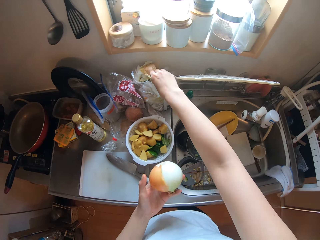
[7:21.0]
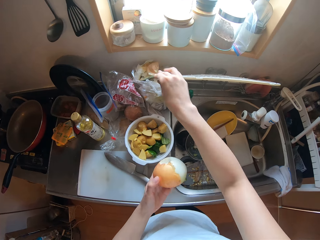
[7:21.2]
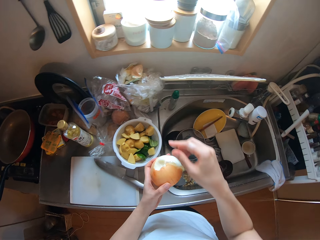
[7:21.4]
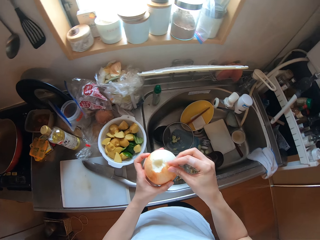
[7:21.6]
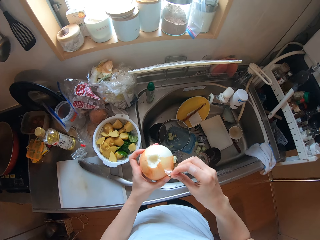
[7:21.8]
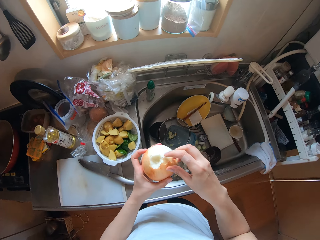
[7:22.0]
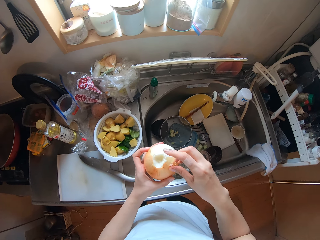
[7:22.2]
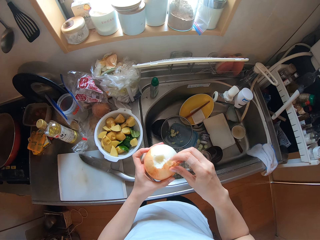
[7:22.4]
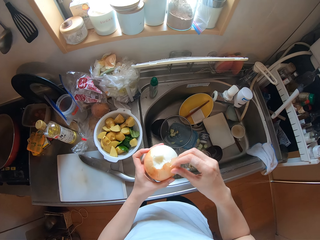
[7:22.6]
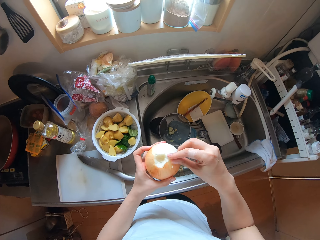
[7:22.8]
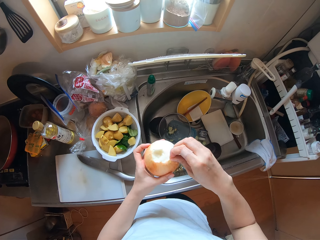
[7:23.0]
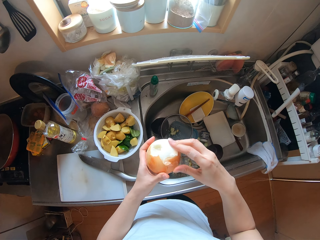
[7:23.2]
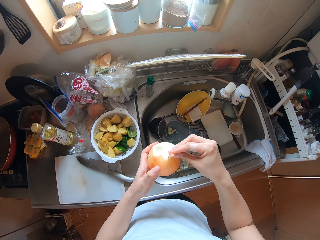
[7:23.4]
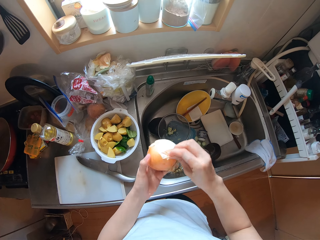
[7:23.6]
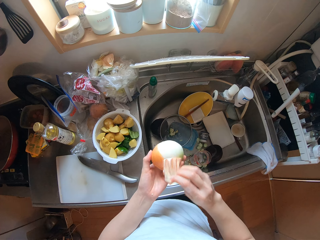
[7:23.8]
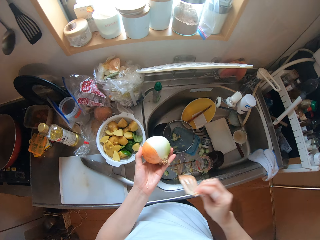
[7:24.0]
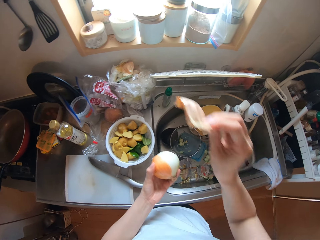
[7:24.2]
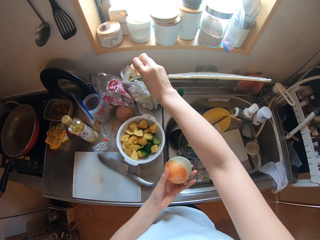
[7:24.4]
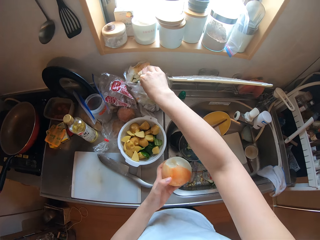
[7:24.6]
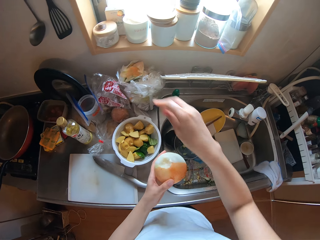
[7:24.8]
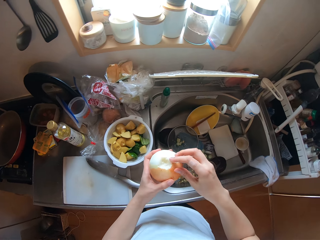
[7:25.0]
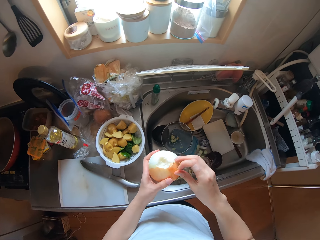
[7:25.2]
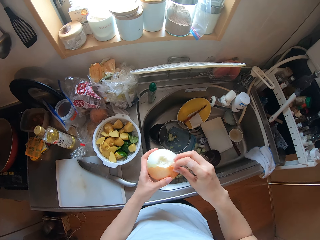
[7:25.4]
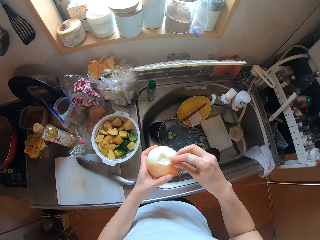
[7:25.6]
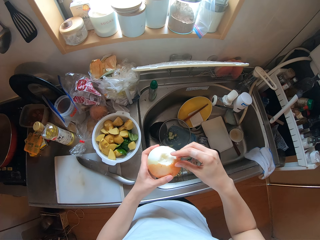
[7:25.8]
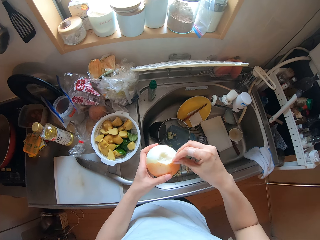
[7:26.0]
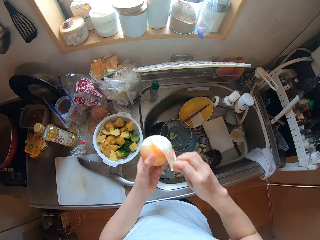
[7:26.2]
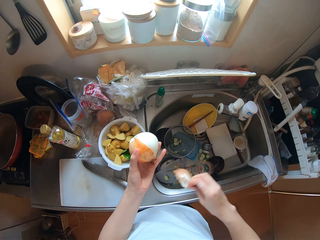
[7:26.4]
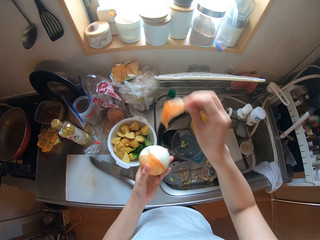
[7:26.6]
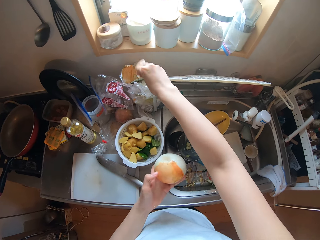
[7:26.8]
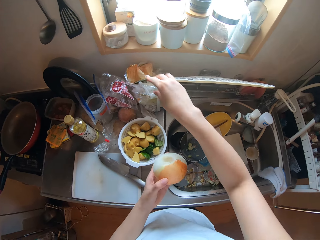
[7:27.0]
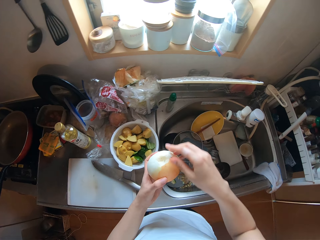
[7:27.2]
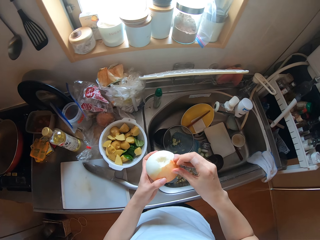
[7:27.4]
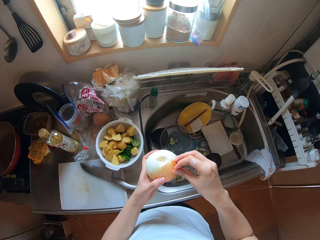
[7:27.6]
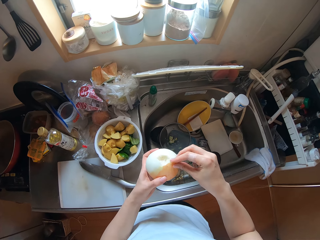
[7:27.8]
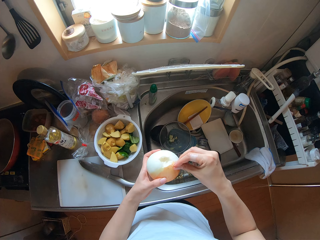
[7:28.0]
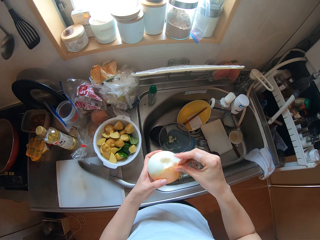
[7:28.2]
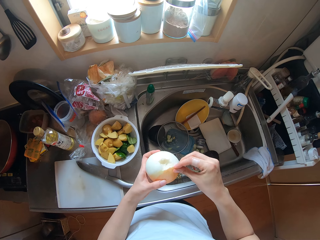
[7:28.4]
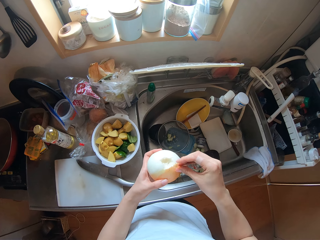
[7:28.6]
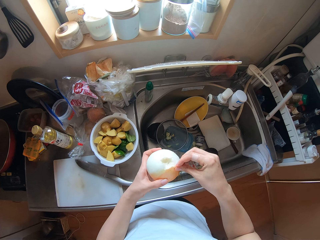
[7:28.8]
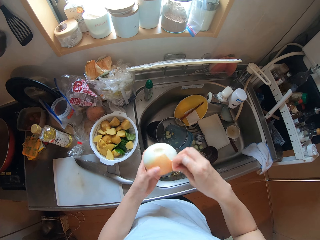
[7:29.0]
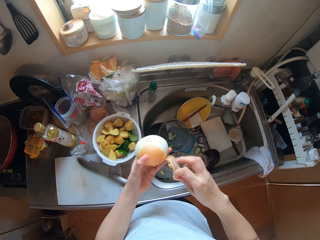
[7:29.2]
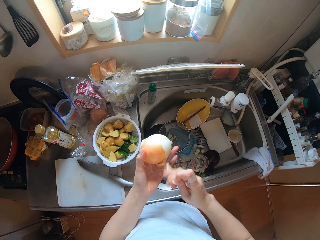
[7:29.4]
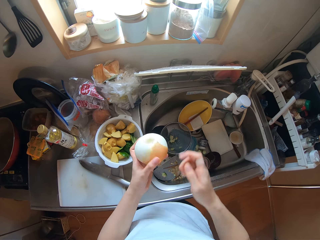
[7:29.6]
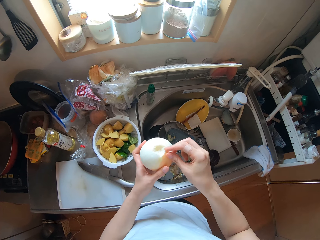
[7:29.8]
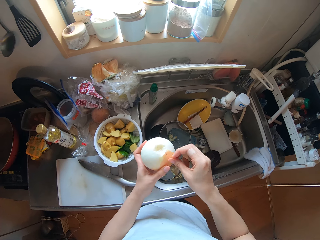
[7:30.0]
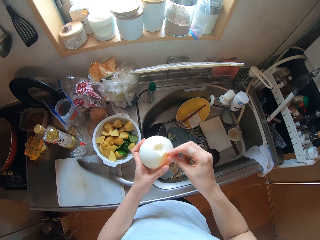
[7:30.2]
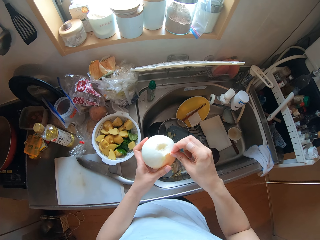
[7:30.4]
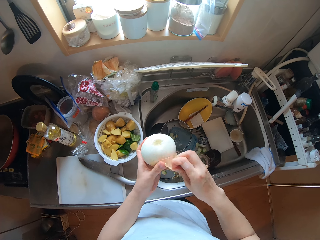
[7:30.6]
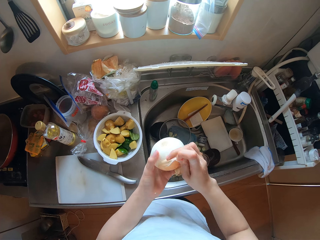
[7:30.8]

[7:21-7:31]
The camera wearer puts the onion tunic in the nylon on the countertop. She peels the onion tunic with her right hand. She puts the onion tunic in the nylon on the countertop. She peels the onion tunic with her right hand. She puts the onion tunic in the nylon on the countertop. She peels the onion tunic with her right hand.

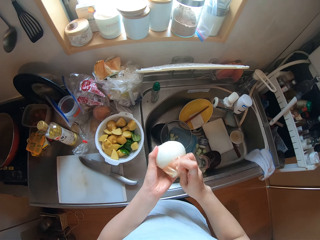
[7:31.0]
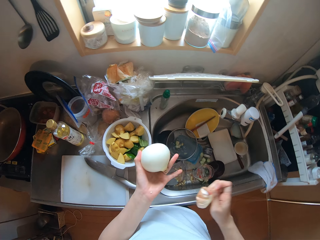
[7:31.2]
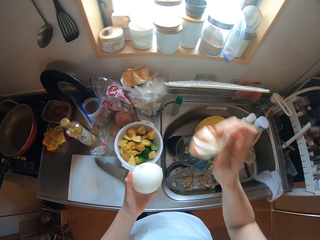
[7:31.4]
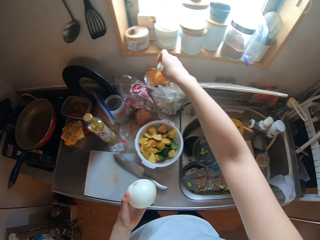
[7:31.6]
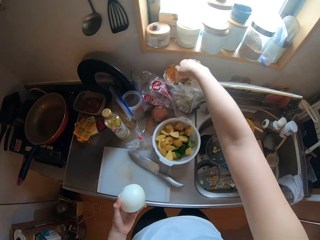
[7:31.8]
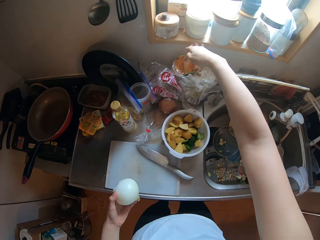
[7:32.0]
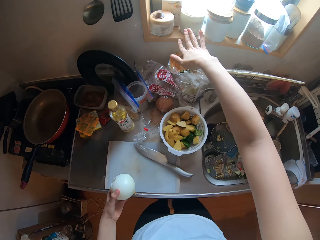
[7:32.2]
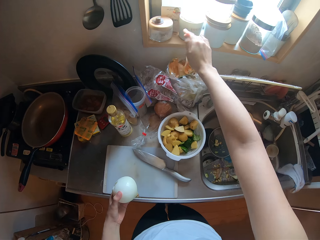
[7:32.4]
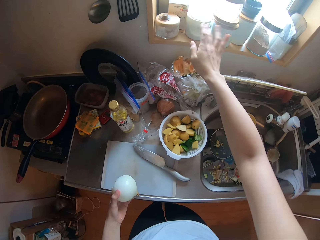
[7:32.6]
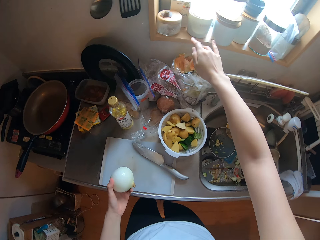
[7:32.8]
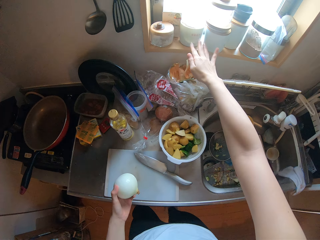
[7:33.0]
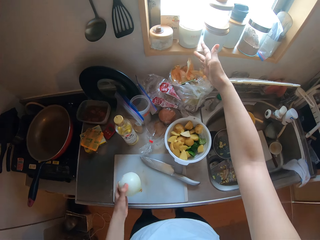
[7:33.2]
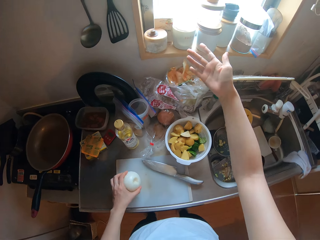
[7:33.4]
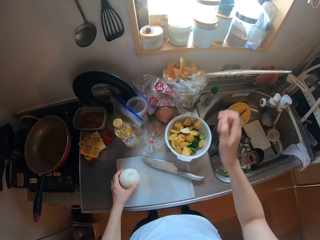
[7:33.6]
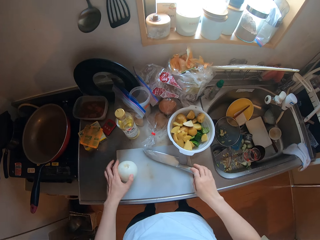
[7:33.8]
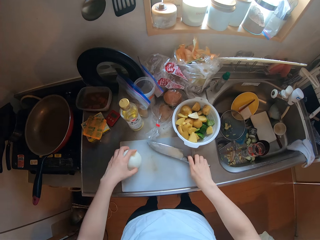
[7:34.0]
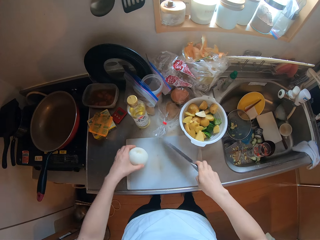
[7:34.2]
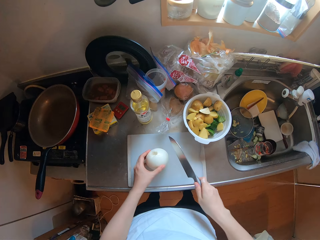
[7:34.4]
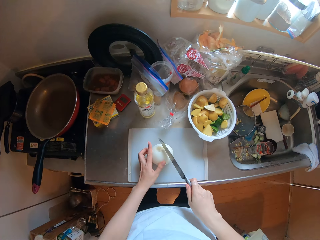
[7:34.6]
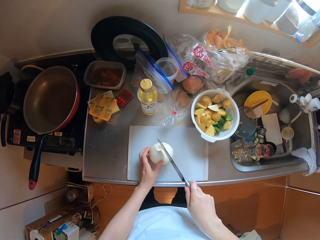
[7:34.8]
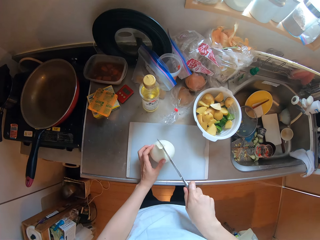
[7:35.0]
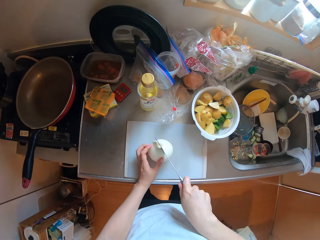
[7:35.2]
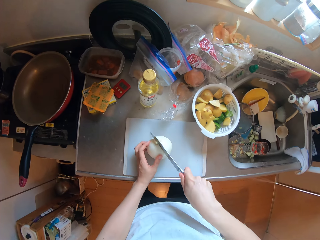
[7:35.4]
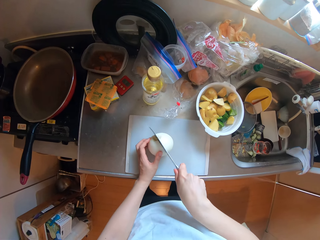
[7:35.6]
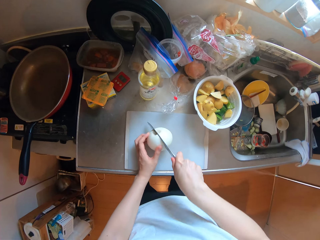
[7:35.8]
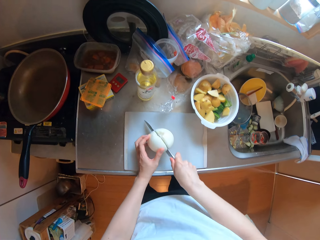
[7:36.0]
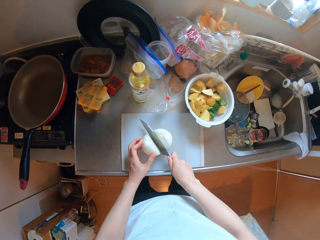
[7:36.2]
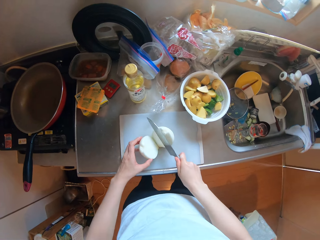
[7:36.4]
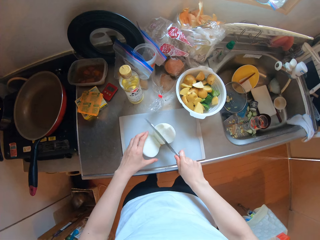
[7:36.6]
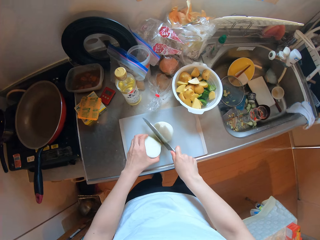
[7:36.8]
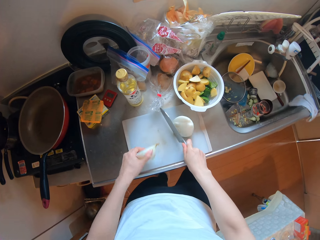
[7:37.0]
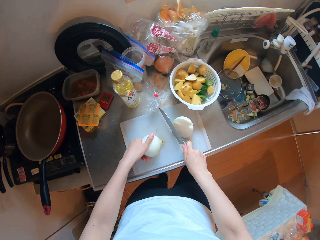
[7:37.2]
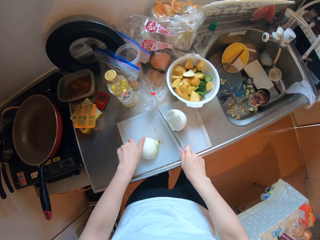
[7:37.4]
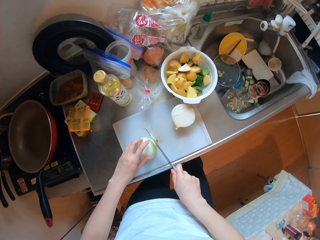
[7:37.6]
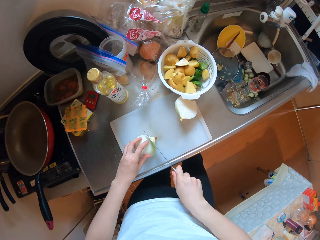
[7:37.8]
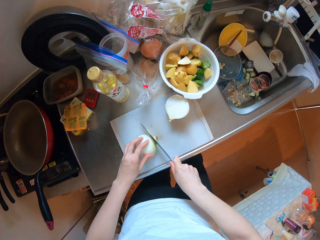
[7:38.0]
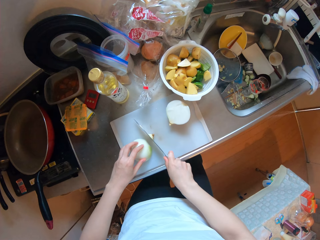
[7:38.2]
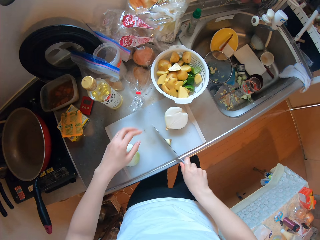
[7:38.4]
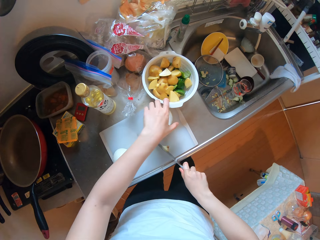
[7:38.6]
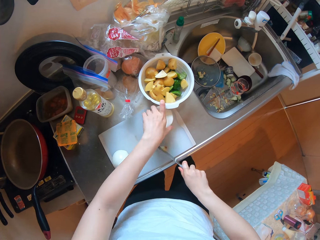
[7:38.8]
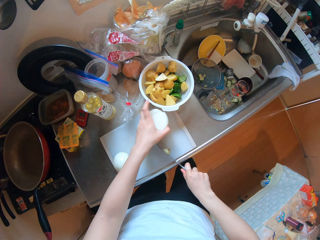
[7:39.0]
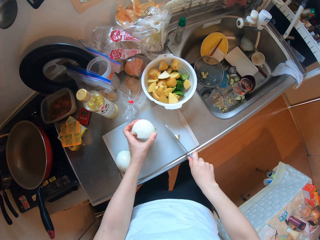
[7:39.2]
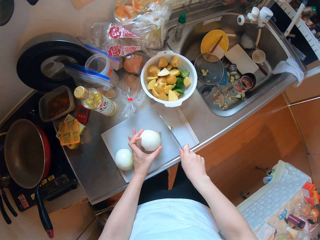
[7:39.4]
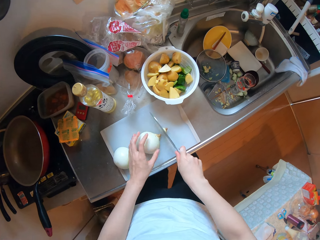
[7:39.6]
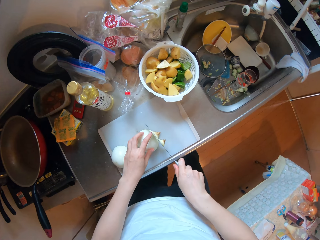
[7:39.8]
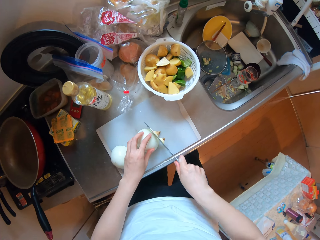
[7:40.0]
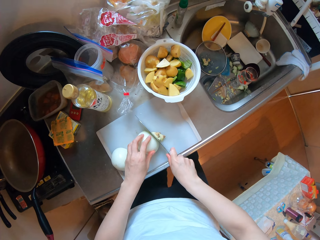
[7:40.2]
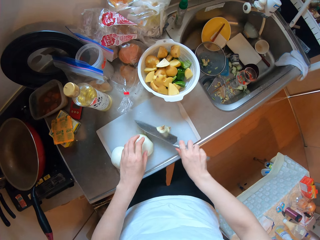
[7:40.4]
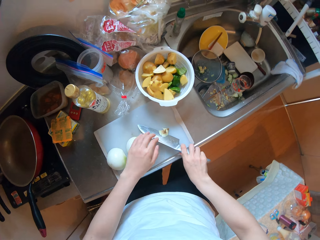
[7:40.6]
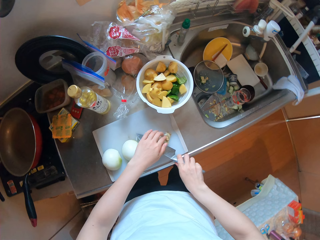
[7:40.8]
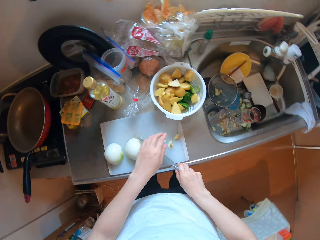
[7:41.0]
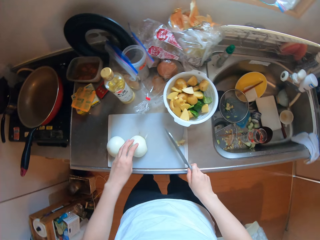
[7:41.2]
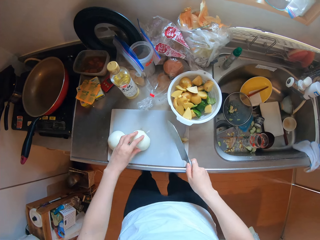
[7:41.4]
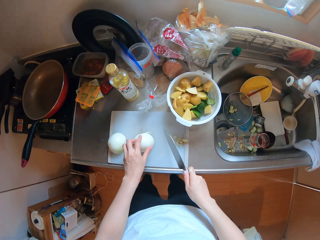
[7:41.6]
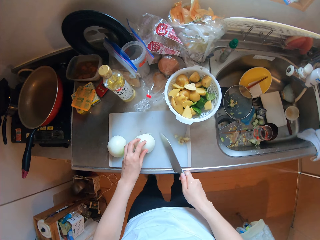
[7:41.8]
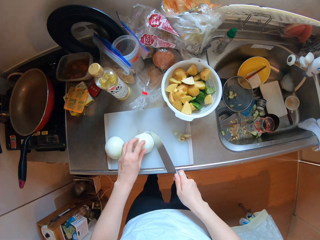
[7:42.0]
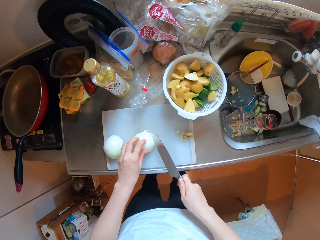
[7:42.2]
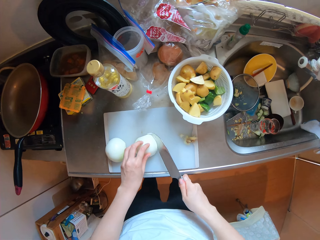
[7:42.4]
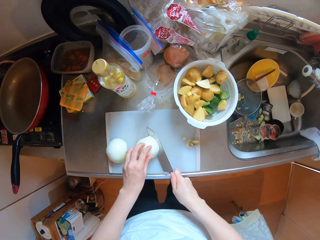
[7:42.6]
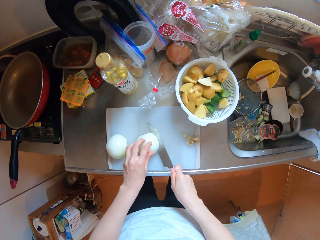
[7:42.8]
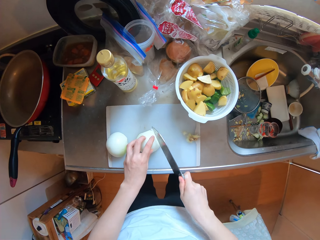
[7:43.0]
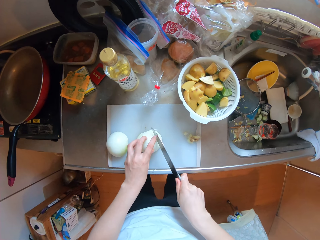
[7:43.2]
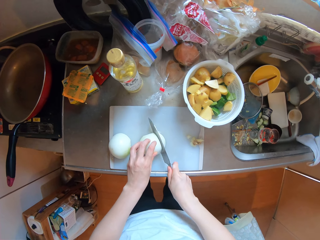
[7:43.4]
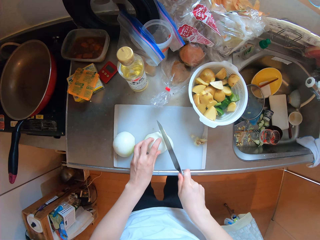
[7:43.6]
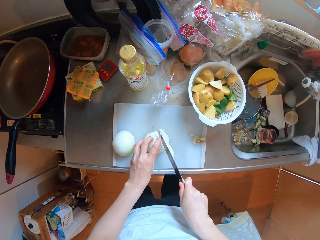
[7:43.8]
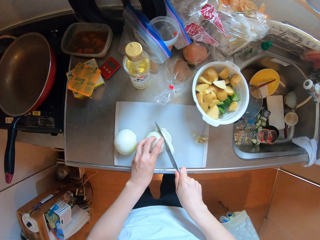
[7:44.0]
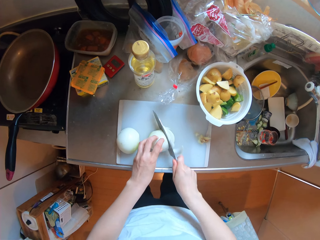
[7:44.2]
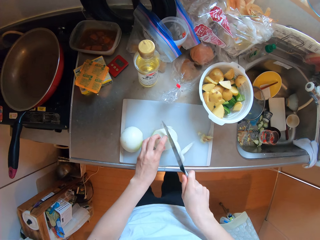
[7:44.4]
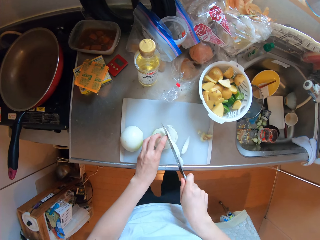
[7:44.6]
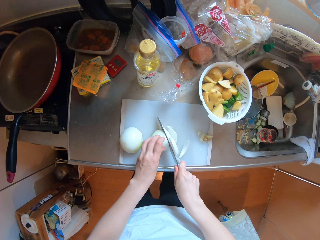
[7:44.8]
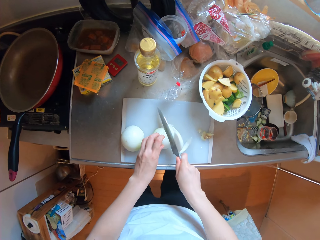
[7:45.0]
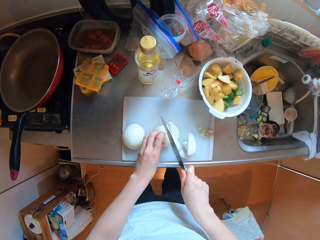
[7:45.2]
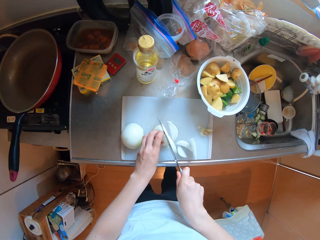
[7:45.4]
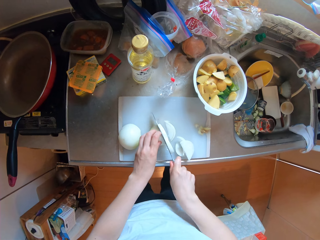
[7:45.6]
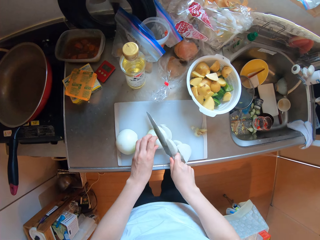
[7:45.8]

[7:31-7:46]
The camera wearer puts the onion tunic in the nylon on the countertop. She lowers the onion or turnip in her left hand on the chopping board. She picks up the knife on the chopping board with her right hand. She cuts the onions on the chopping board. She removes the turnip tops. She puts away the turnip tops. She cuts the turnip into small pieces.
